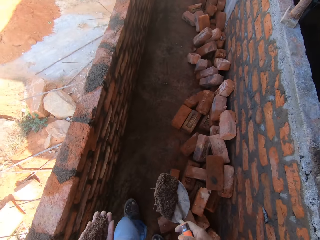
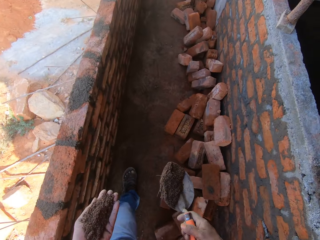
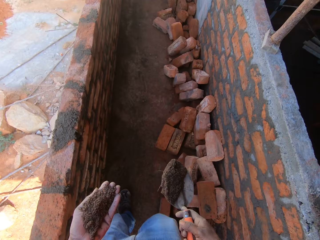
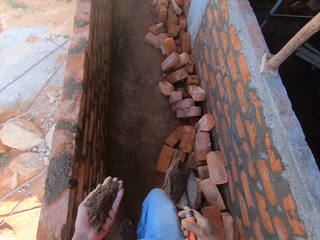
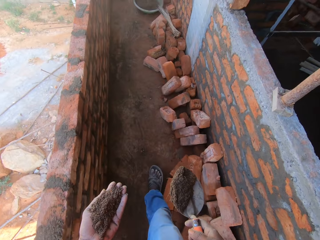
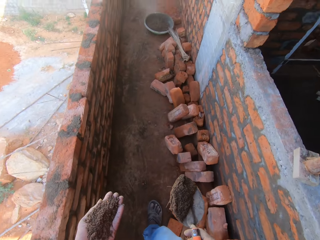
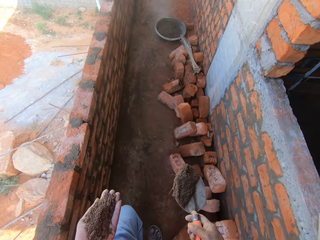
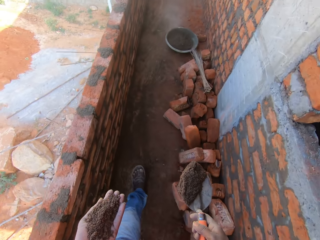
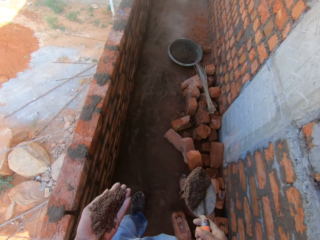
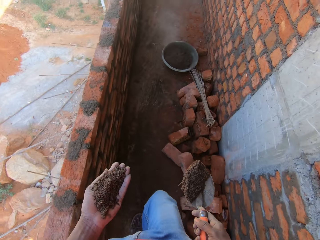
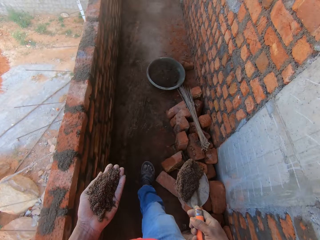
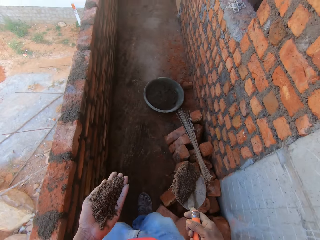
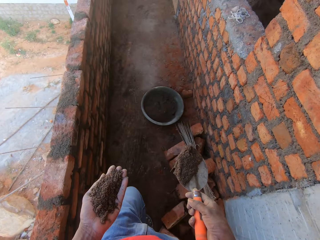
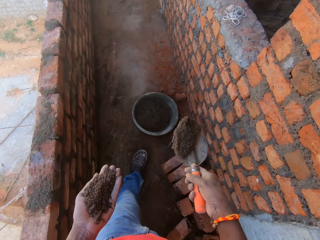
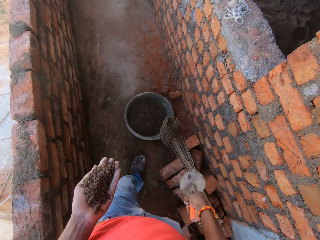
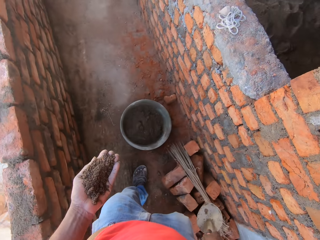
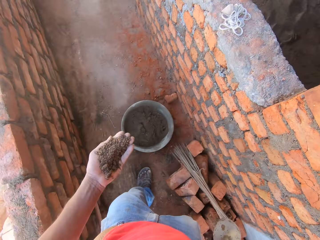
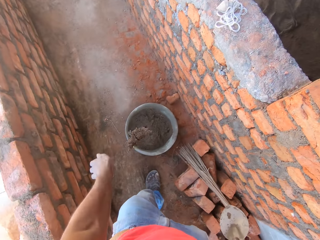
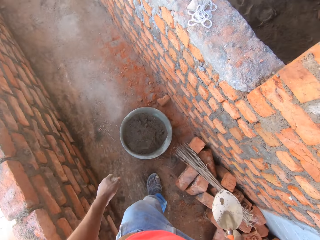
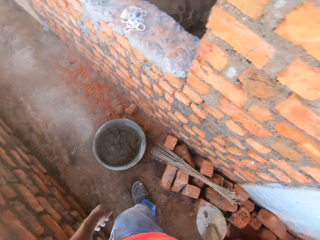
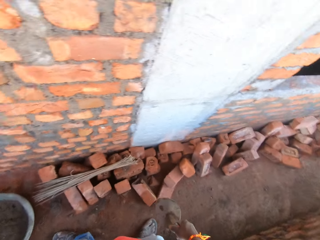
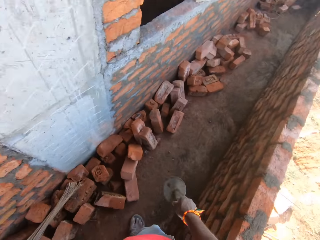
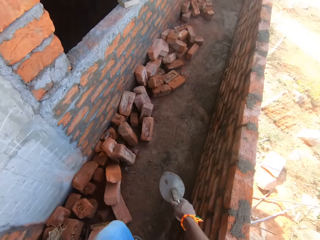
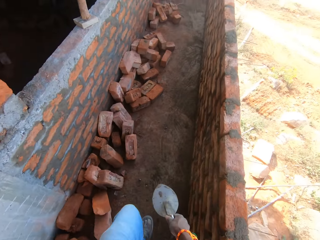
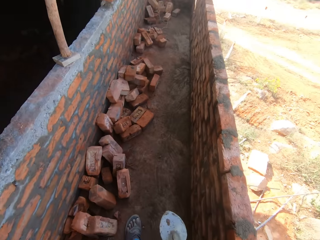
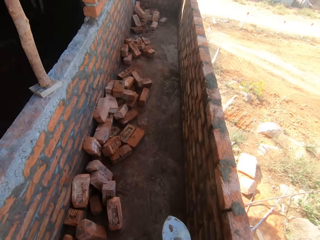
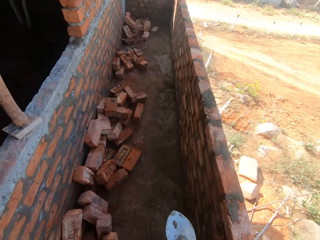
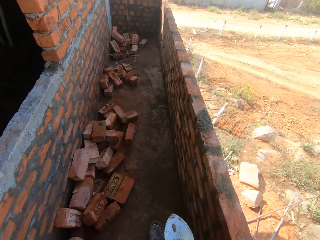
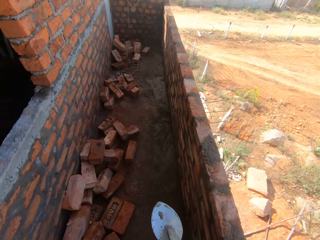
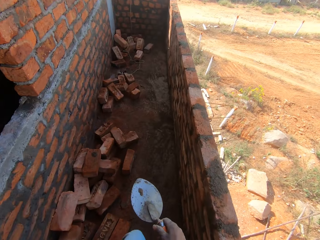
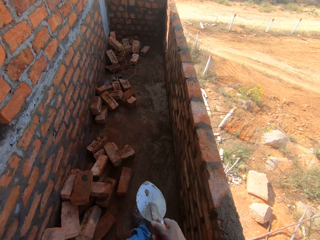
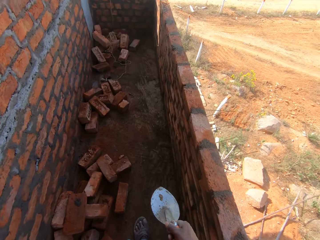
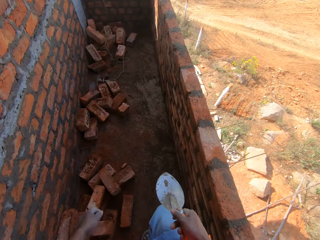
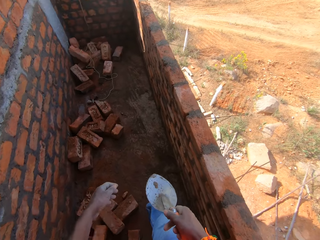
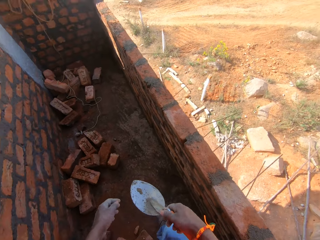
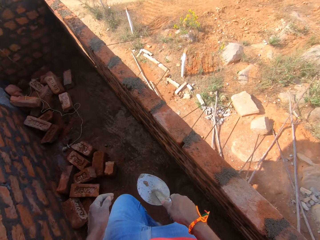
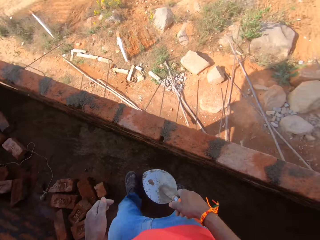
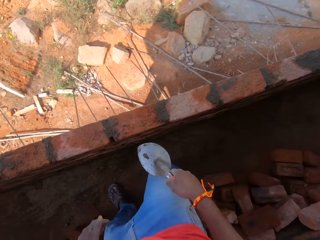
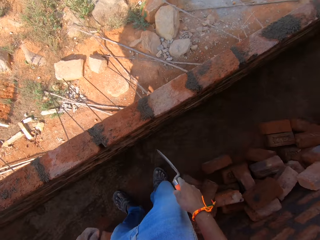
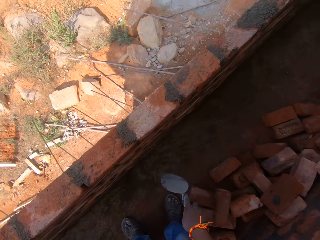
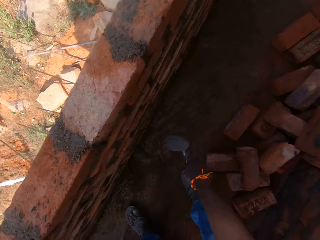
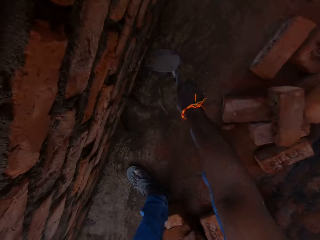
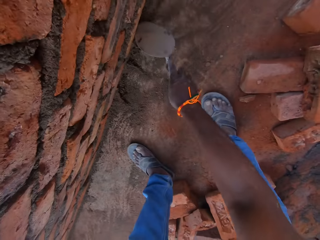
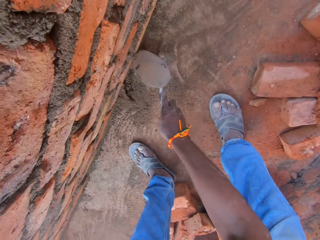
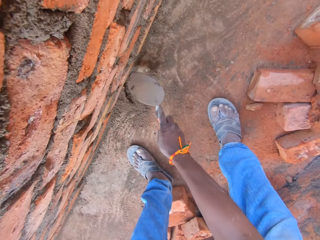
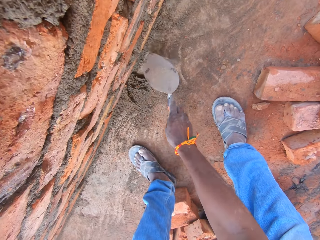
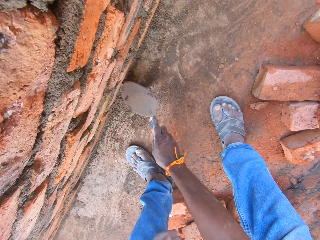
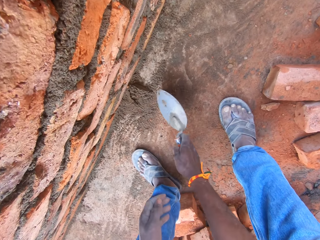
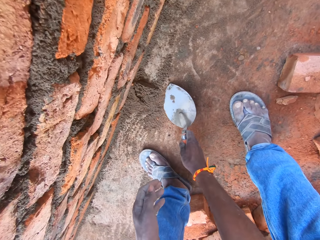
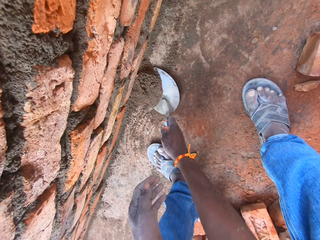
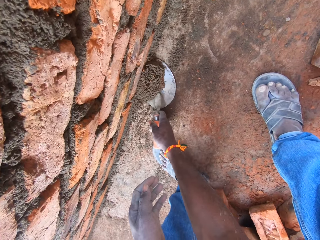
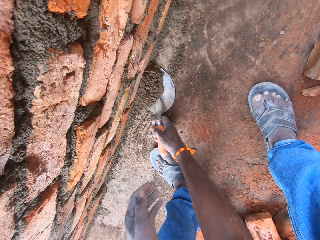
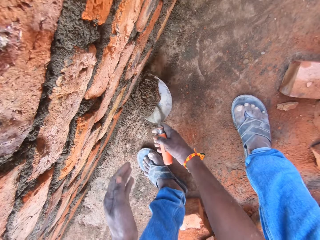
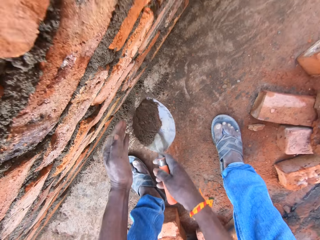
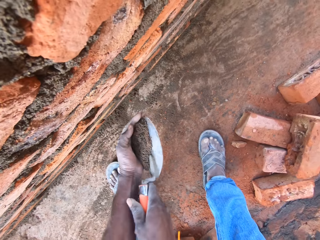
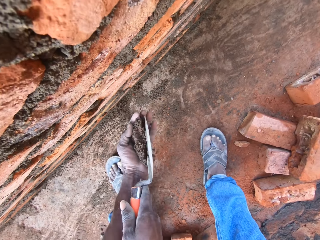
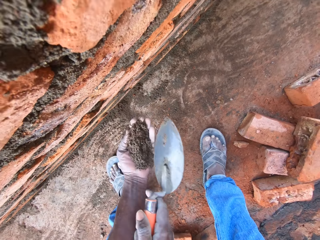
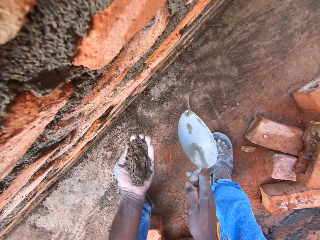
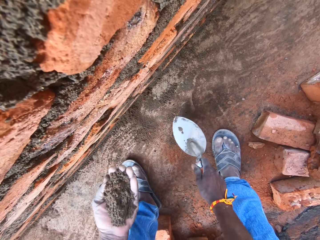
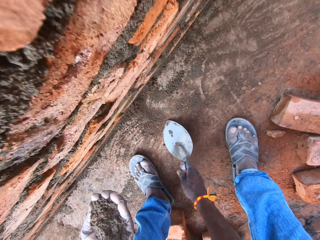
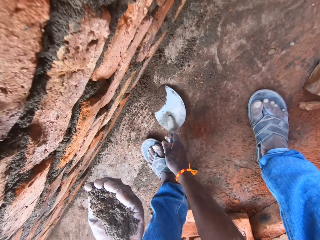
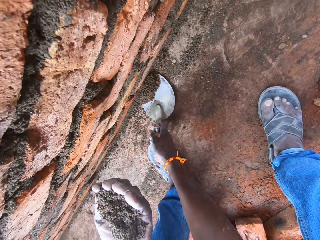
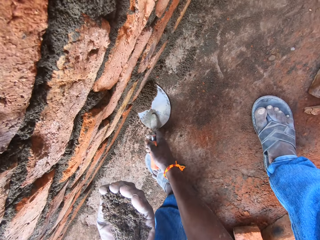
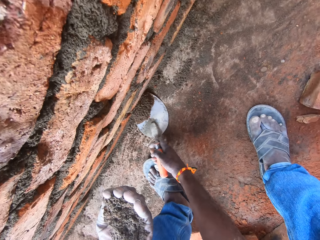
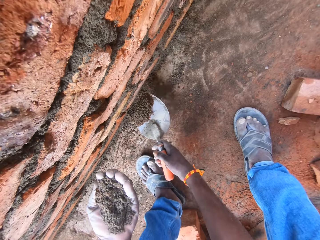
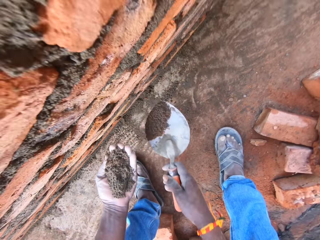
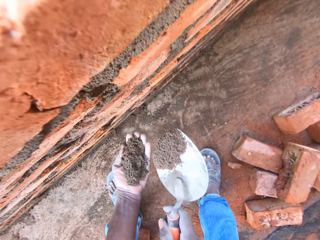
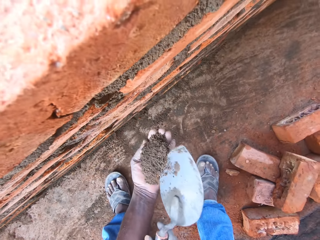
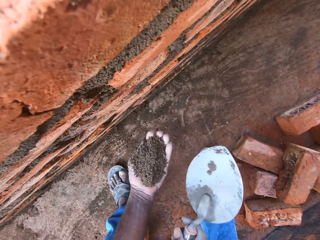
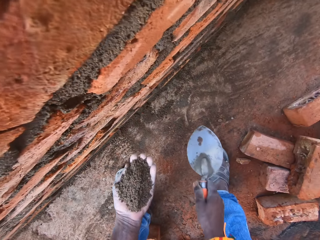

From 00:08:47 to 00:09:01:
The camera wearer puts the mortar in the bucket. He walks along the corridor. He collects the mortar with the trowel, scoops the mortar with the trowel, and puts the mortar on his left hand. He scoops the mortar with the trowel and puts the mortar on his left hand.

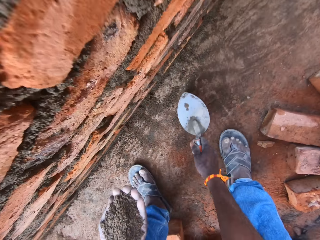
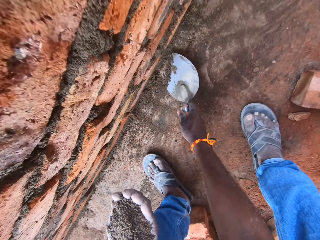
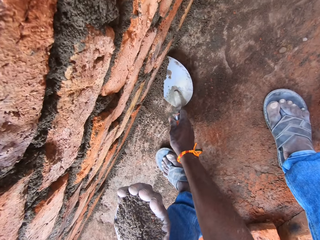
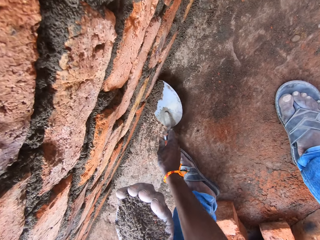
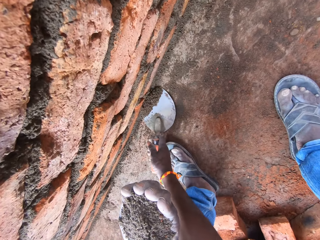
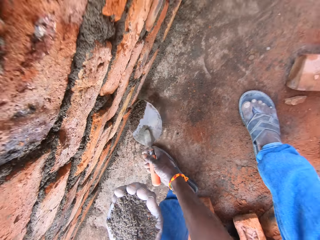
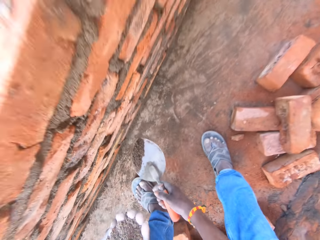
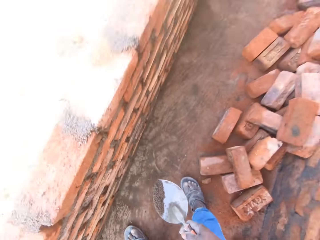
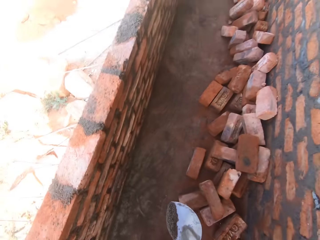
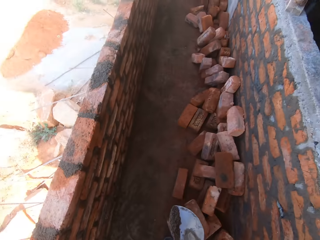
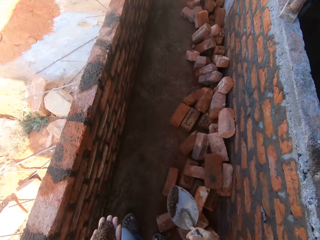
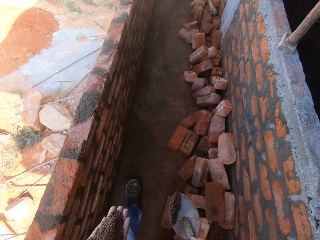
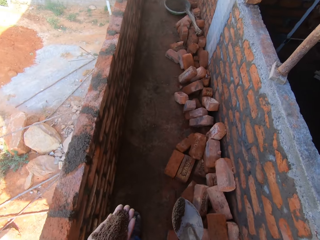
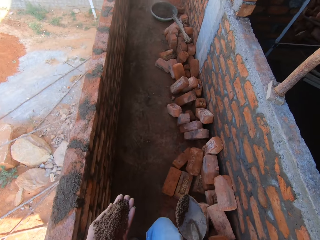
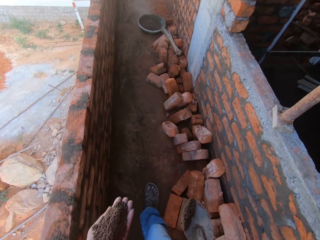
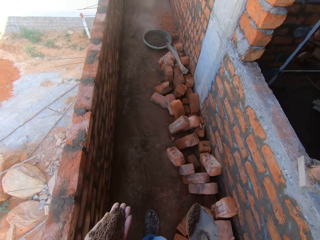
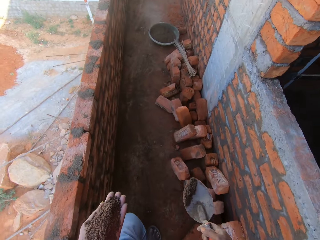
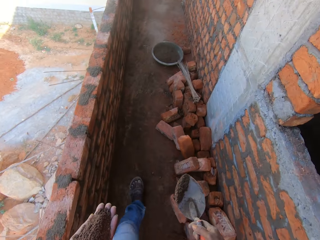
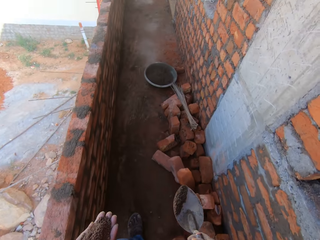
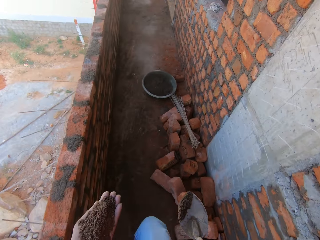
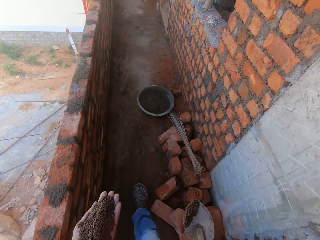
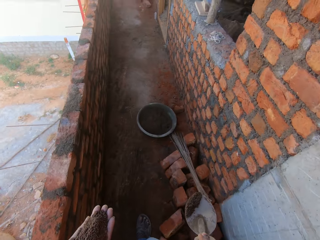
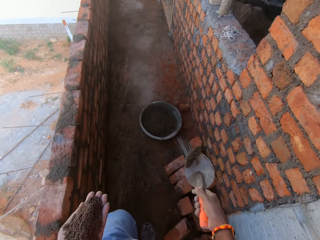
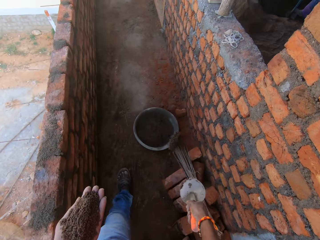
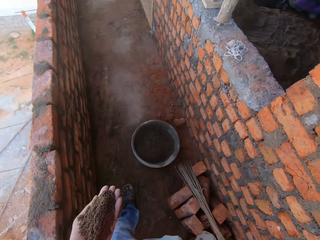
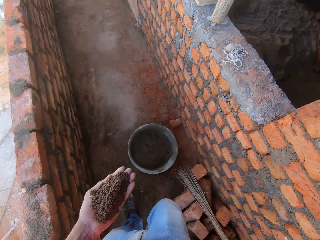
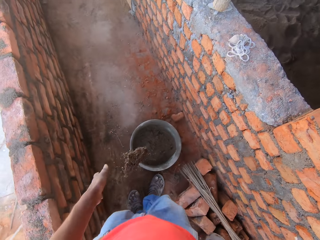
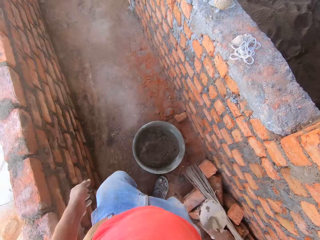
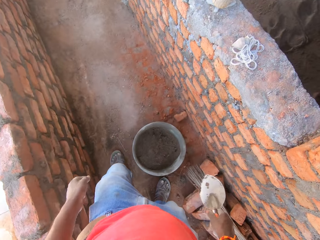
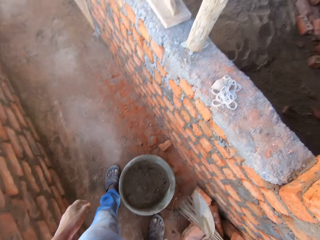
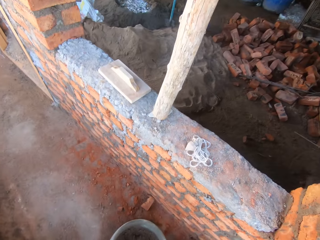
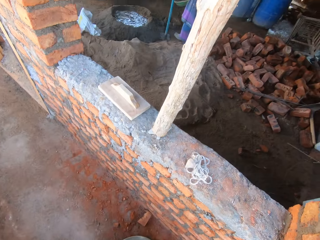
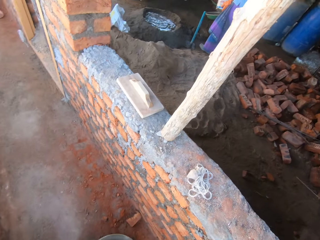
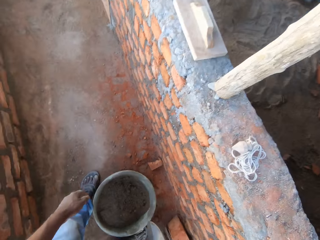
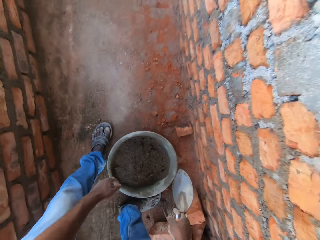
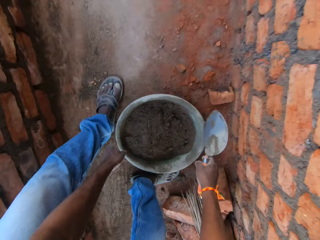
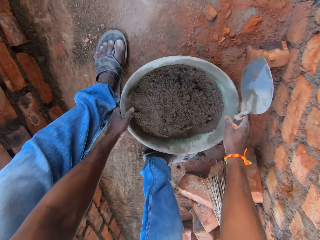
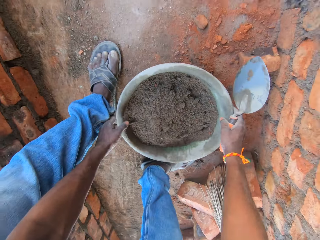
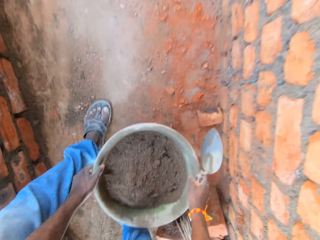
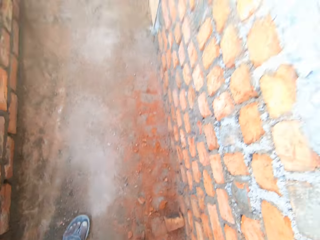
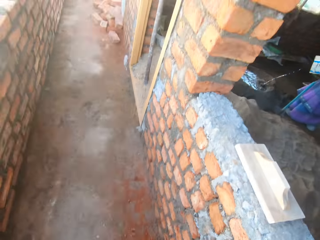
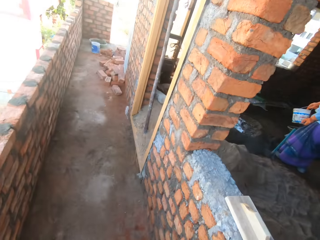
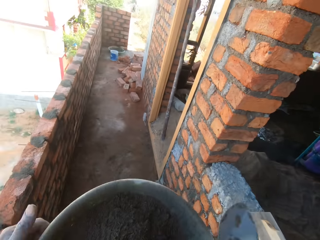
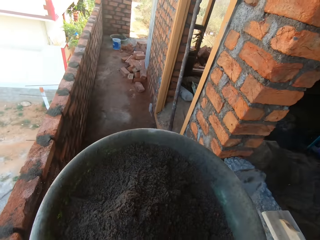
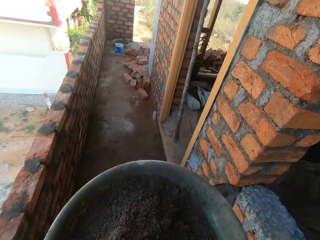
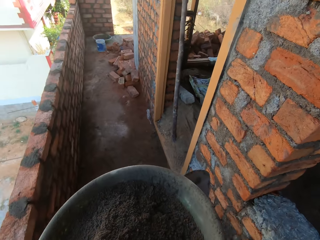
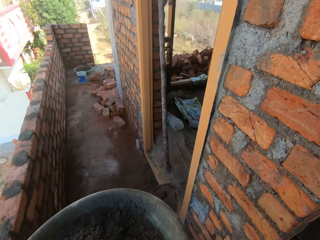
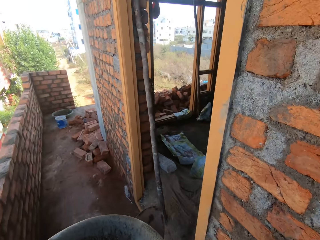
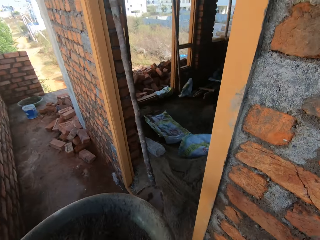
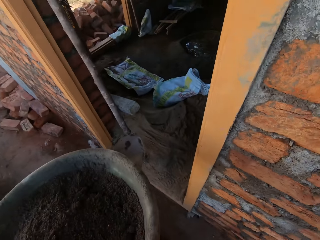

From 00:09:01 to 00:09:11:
The camera wearer scoops the mortar with the trowel. They walk along the corridor. They put the mortar in the bucket or basin. They look around. They pick up the bucket and carry the bucket with both hands. They walk in the area.
